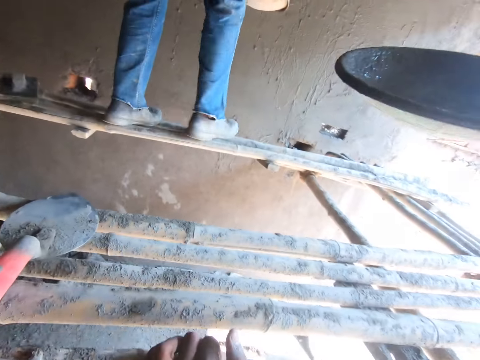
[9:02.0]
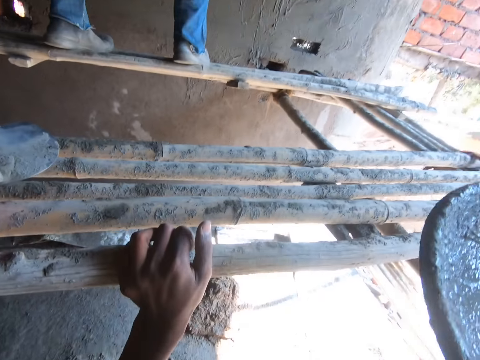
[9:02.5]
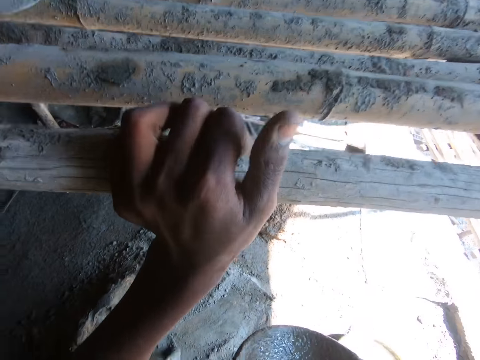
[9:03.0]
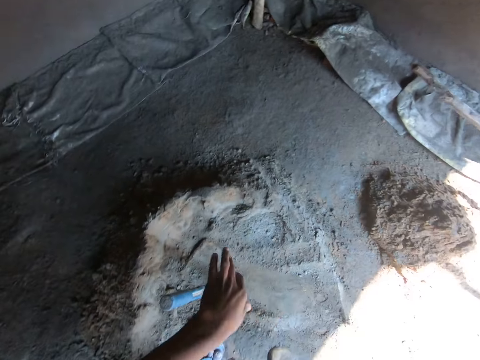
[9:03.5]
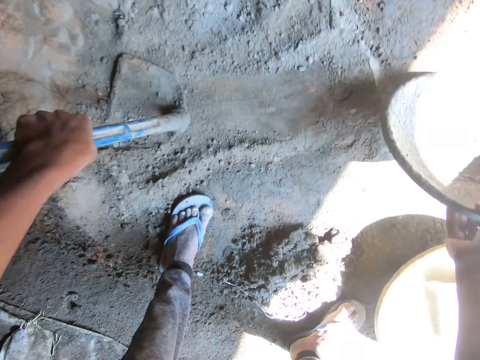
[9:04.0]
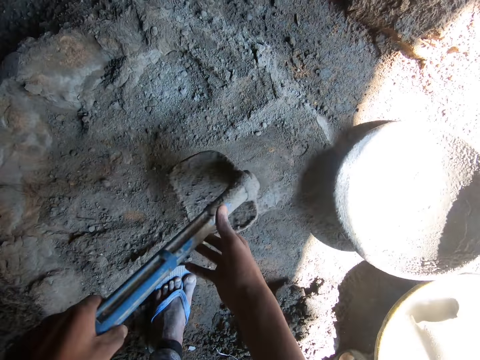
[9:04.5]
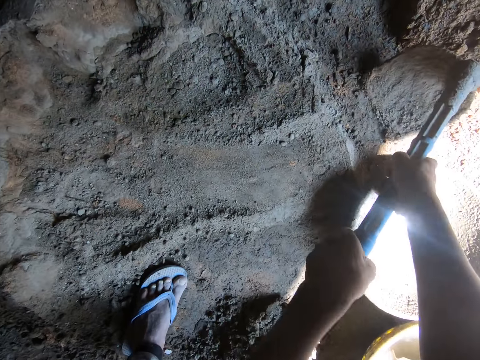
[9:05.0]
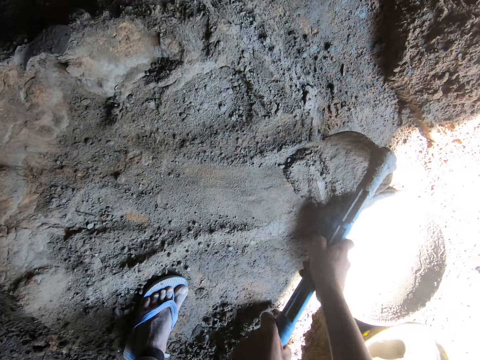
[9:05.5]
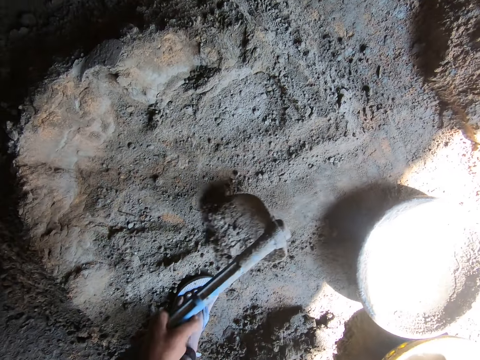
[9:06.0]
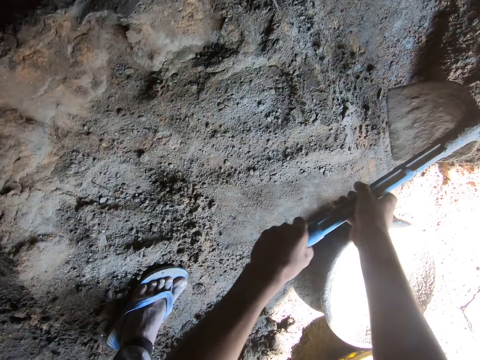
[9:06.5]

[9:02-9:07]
The camera wearer drops the head pan or concrete pan down and takes the shovel. They gather the cement together.

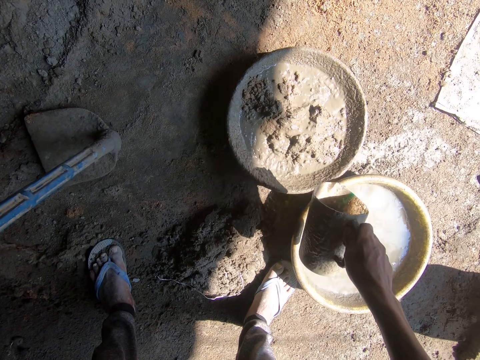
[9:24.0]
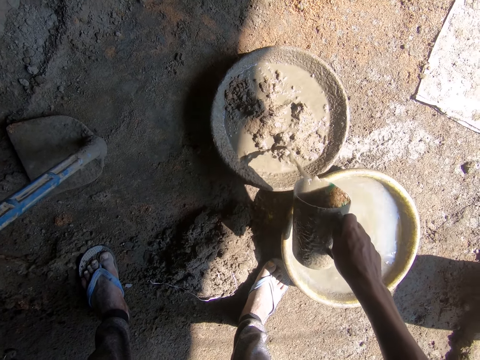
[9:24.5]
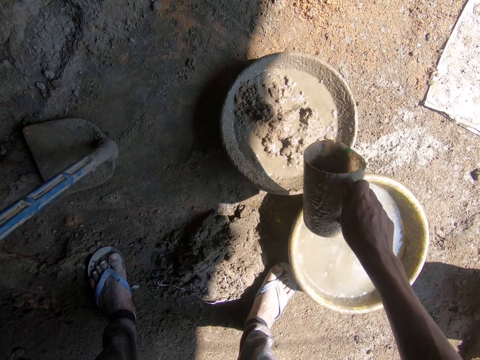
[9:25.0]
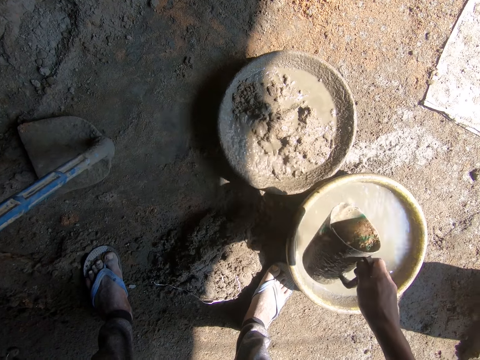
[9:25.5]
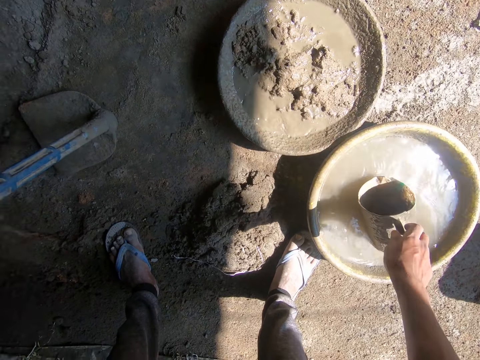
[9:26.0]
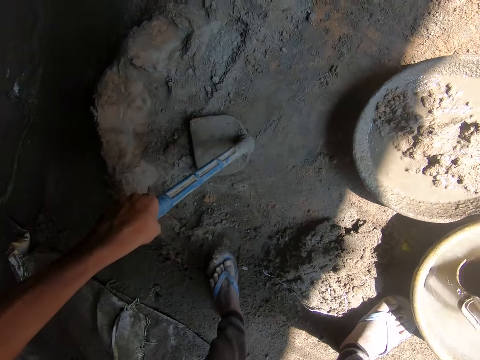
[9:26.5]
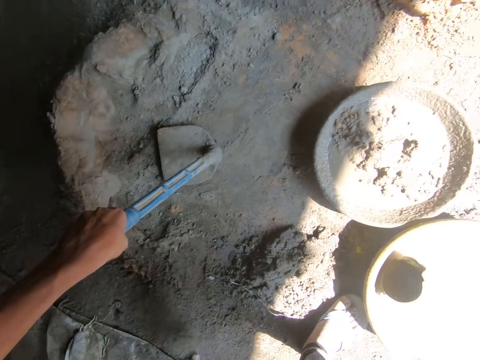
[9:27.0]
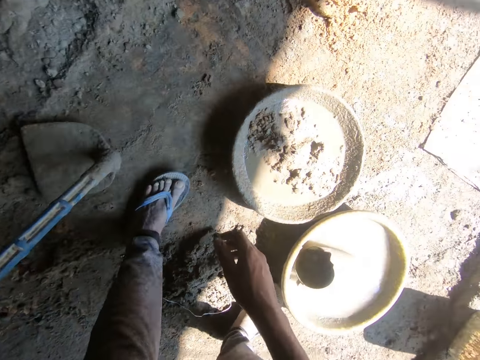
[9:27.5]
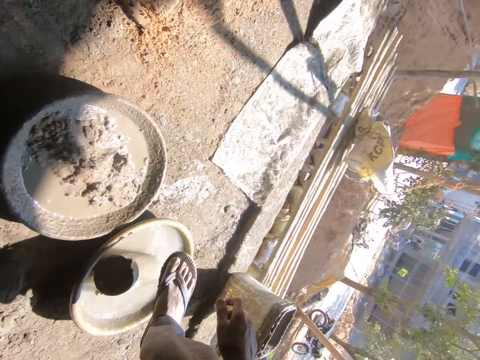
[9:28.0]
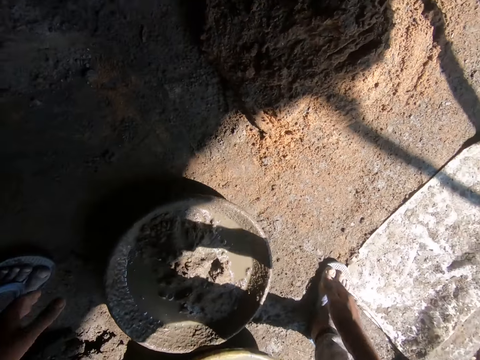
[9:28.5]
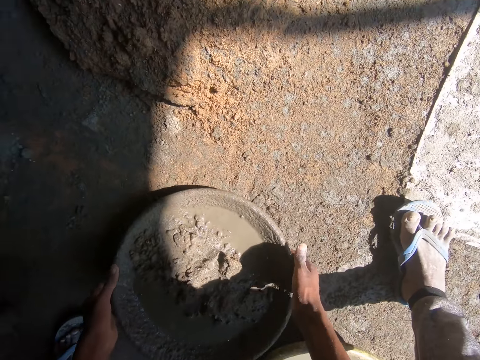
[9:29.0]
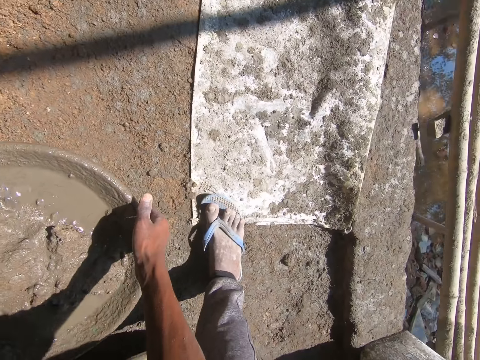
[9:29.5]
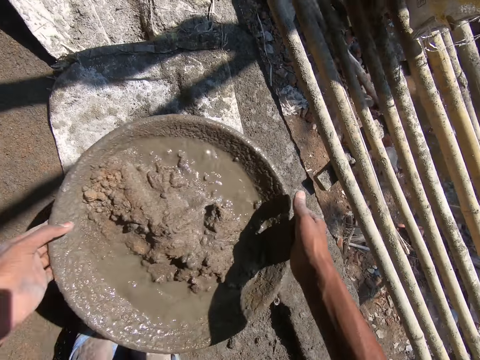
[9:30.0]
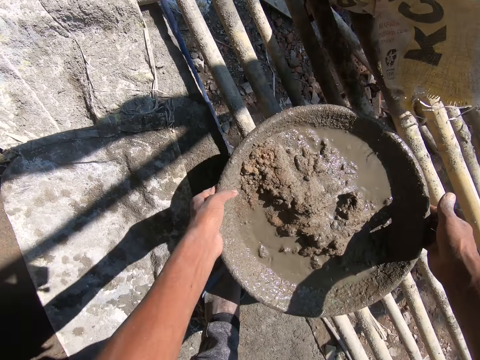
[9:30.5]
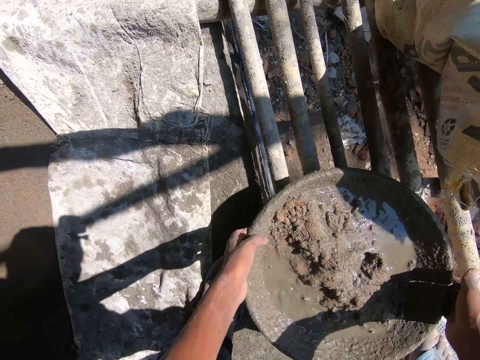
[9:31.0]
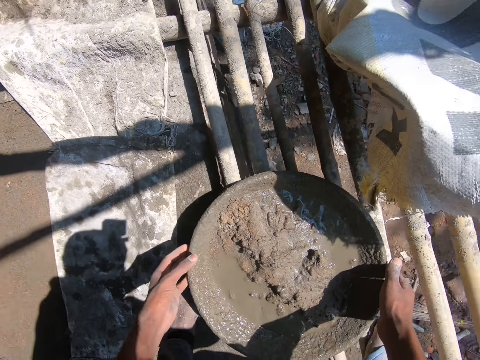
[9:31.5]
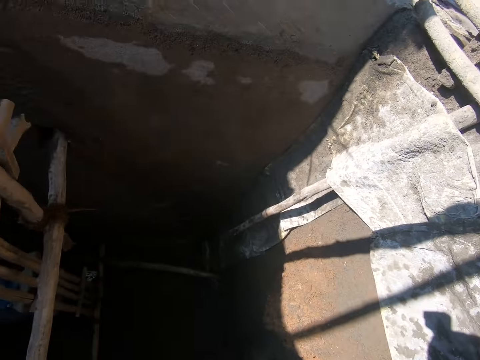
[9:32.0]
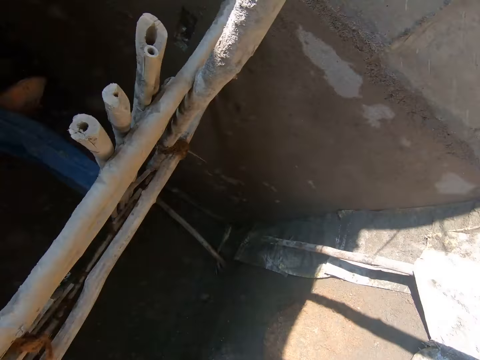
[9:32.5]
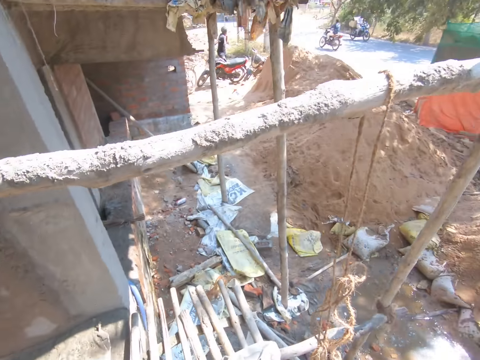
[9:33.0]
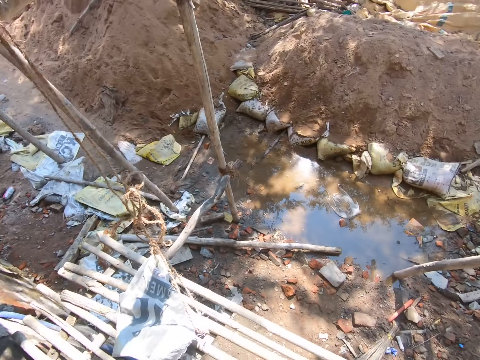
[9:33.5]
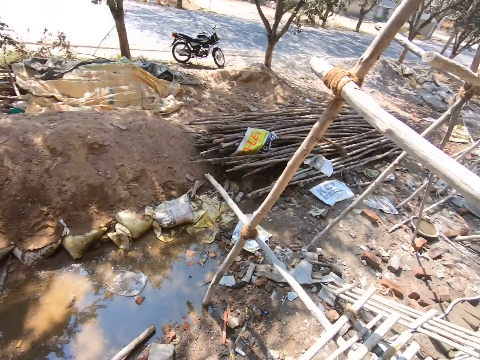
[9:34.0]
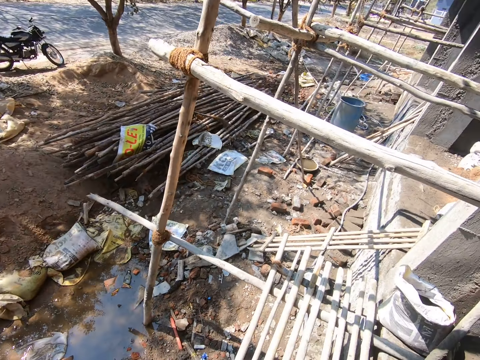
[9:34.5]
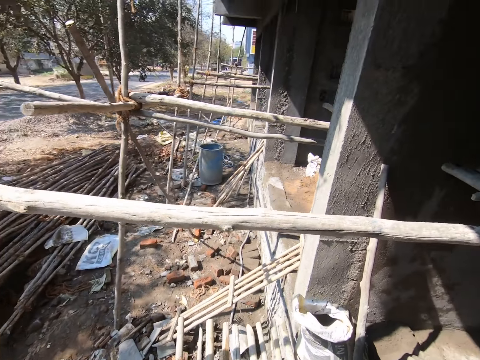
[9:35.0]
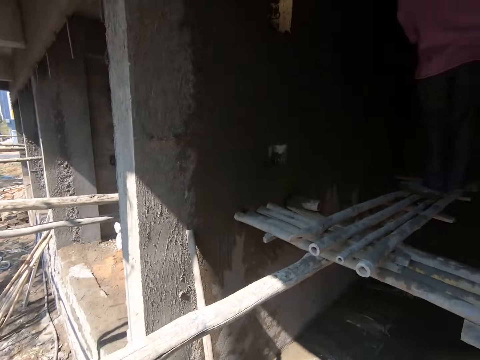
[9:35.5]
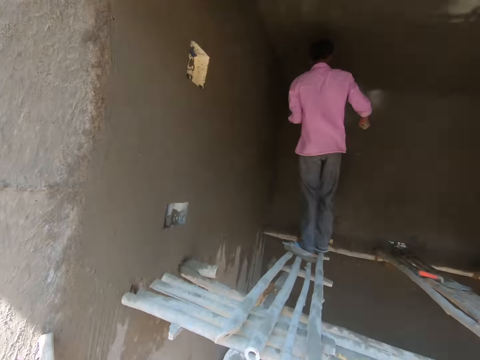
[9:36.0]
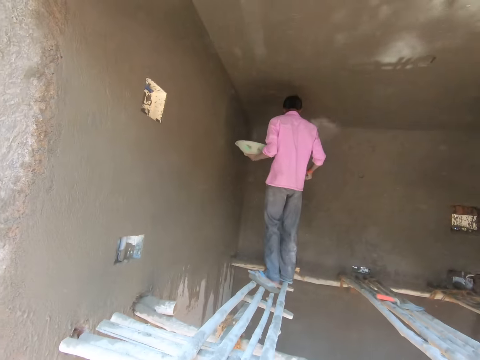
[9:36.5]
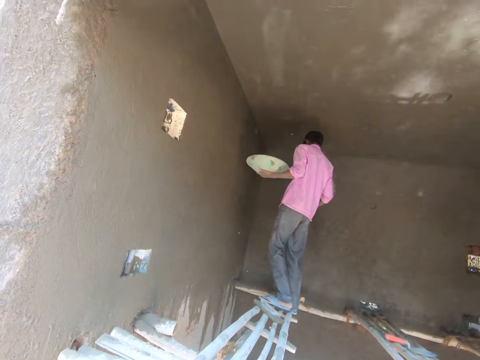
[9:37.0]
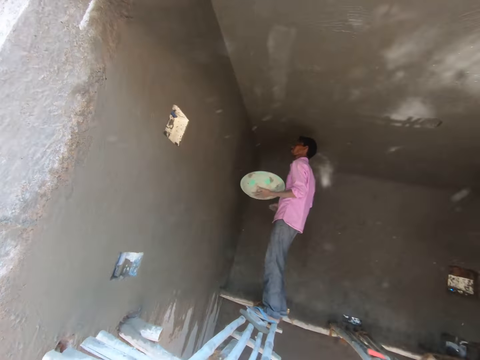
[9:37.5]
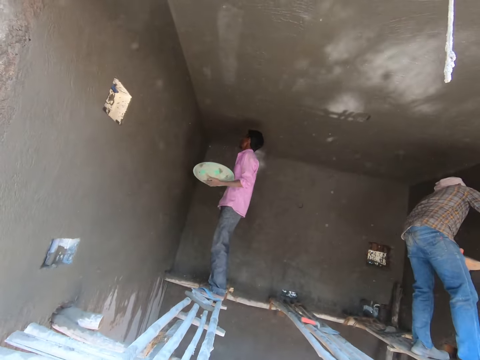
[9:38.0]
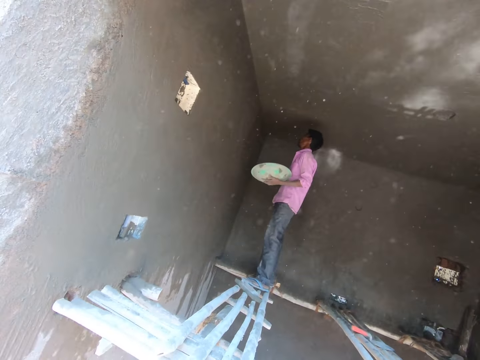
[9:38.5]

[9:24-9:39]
The camera wearer drops the jug in the water. They place the jug in the basin. They pick up the cement mixture basin and place the basin on the construction ladder. They stare at the construction and walk around. A man pastes some mortar on the surface.

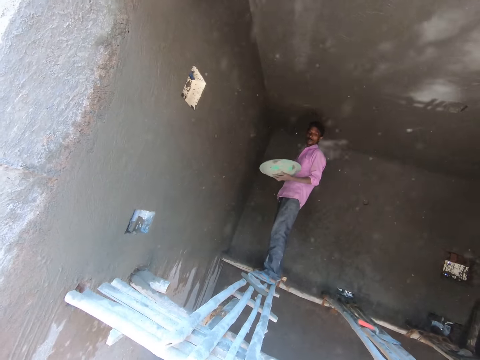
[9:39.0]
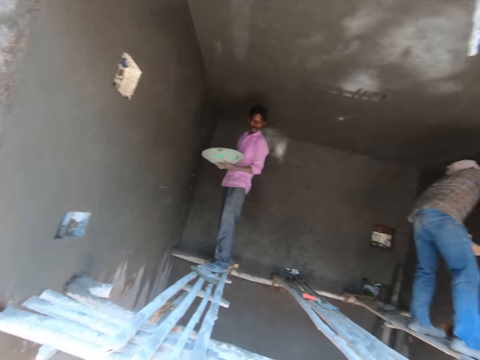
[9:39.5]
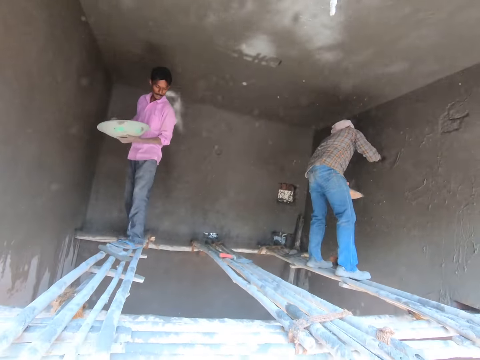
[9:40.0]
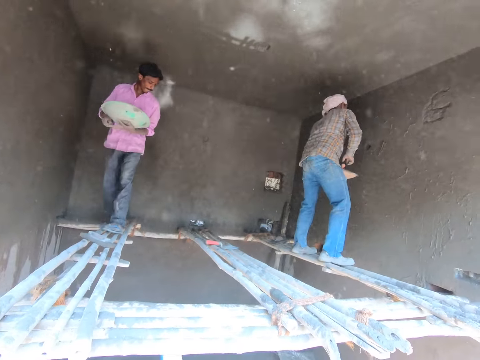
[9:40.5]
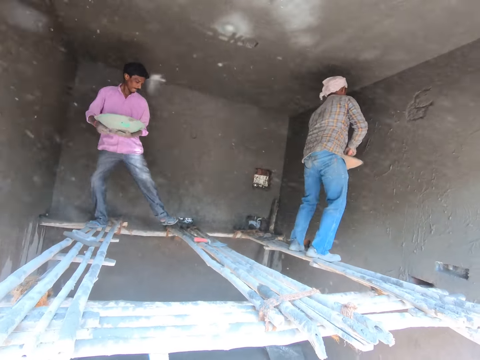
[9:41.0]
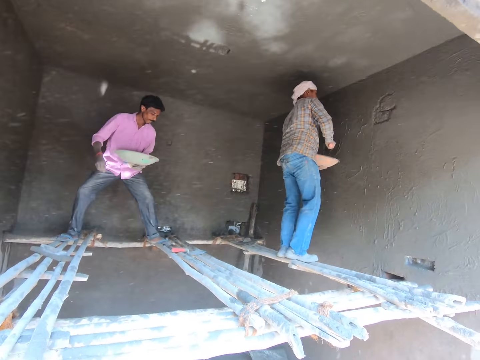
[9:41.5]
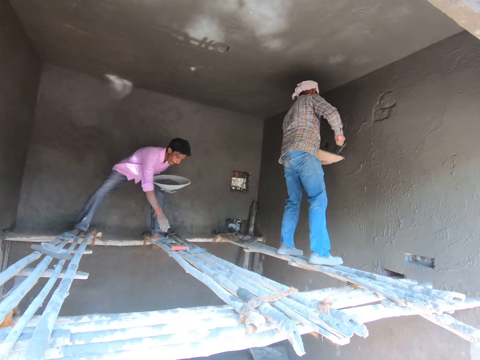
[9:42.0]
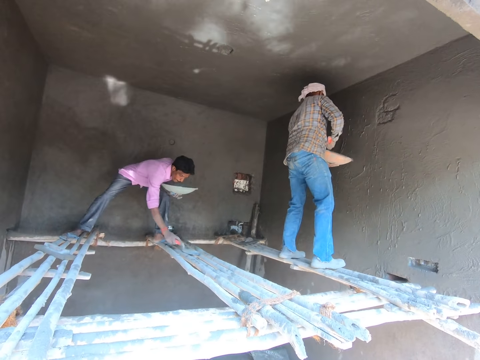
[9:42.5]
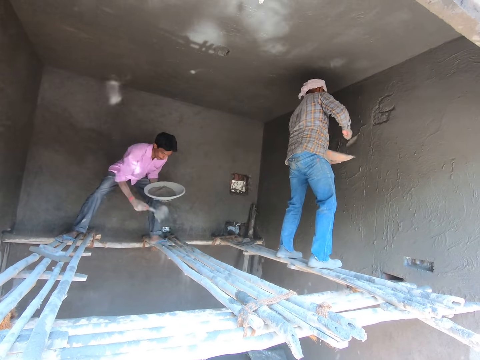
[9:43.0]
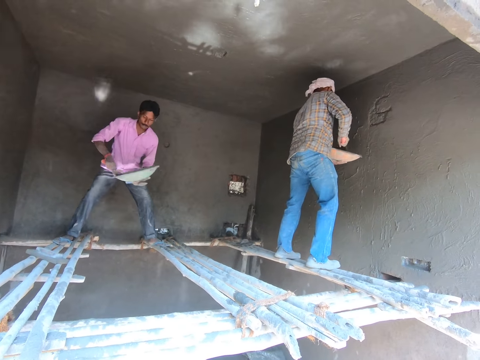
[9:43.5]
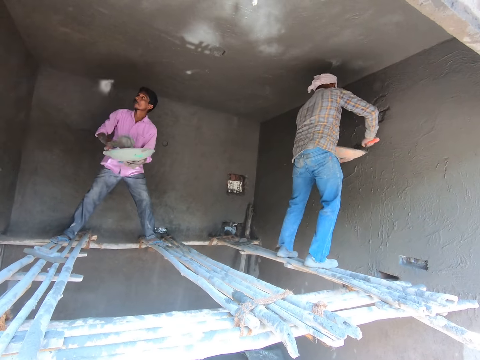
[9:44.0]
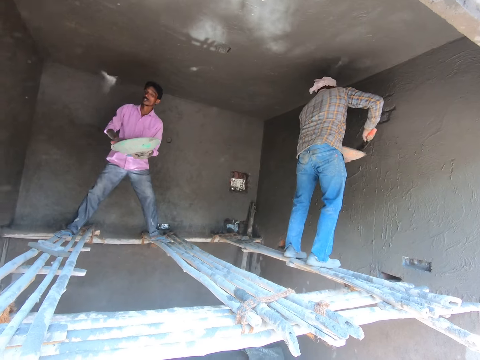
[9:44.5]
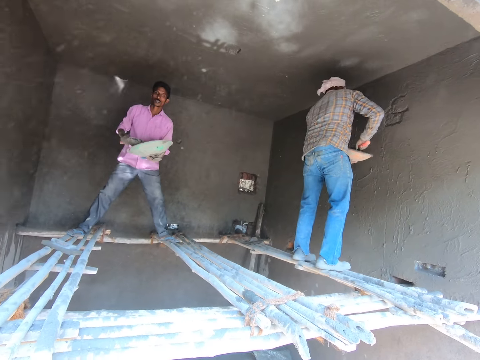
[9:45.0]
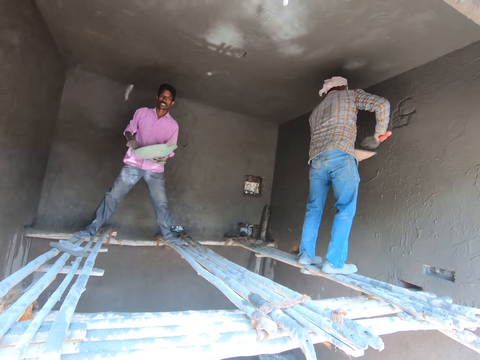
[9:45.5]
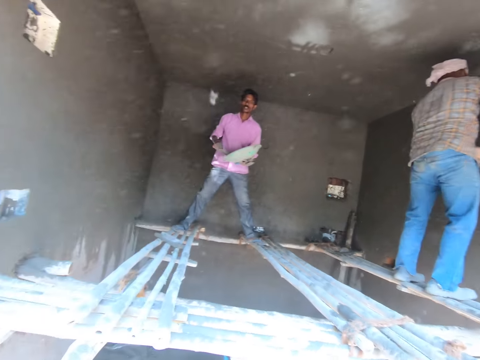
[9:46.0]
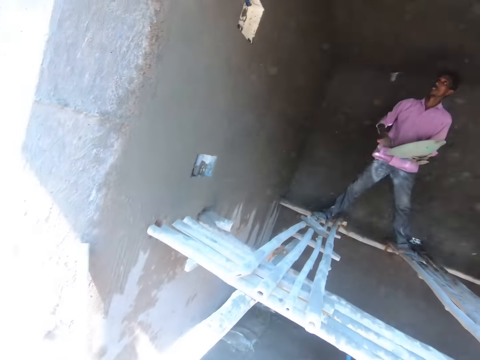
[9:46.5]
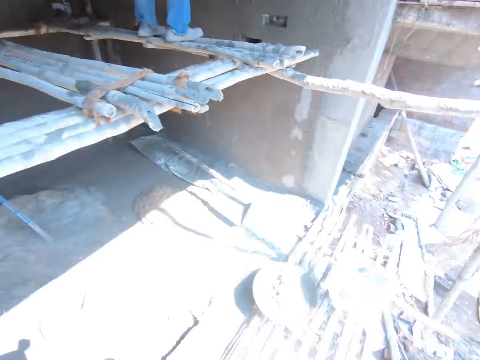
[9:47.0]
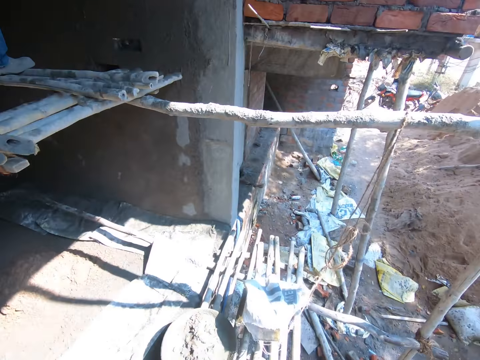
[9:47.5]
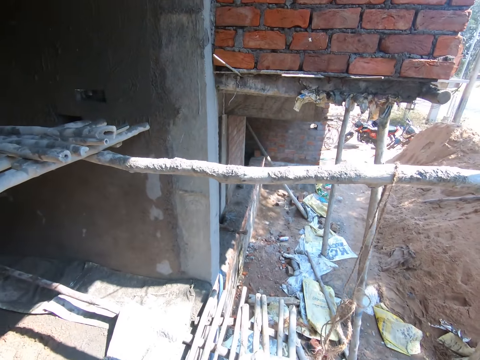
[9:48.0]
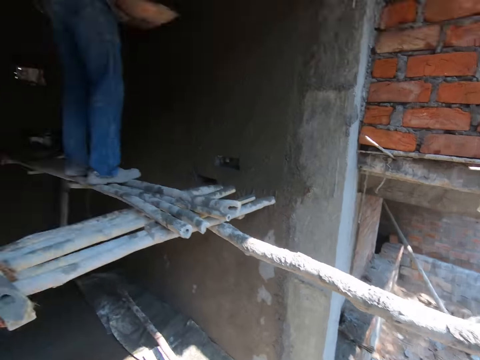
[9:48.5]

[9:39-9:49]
A man pastes some mortar on the wall. Another man moves on the construction ladder. The other man picks up the trowel and mixes the mortar. The first man mixes the mortar. The camera wearer stares in the construction site.
